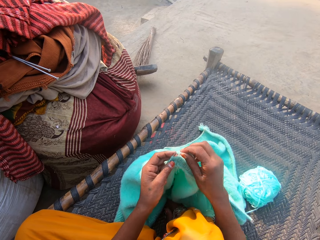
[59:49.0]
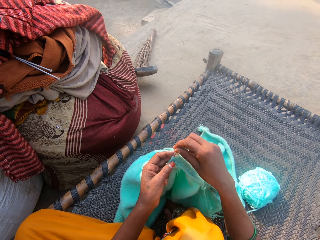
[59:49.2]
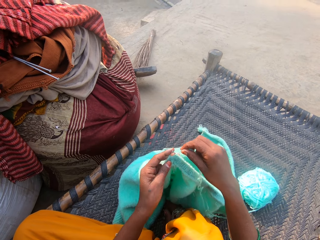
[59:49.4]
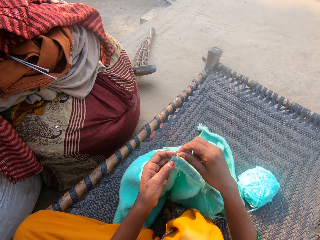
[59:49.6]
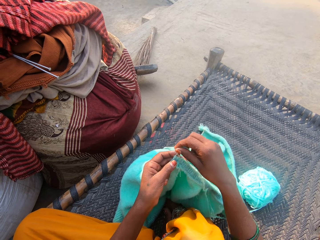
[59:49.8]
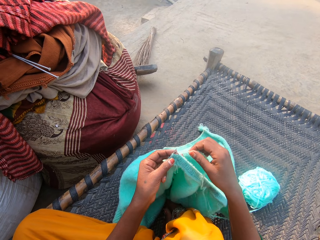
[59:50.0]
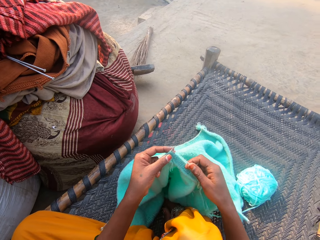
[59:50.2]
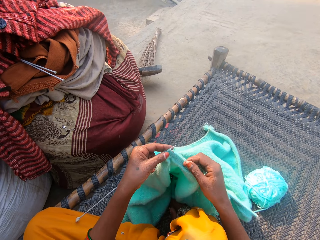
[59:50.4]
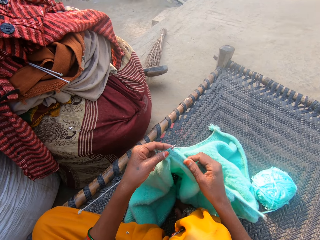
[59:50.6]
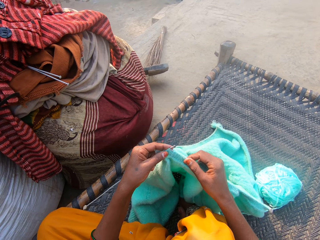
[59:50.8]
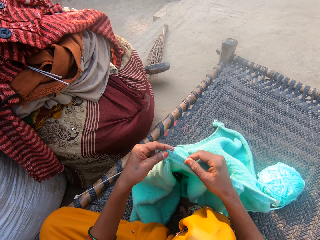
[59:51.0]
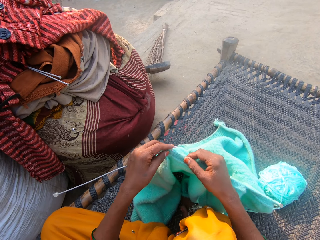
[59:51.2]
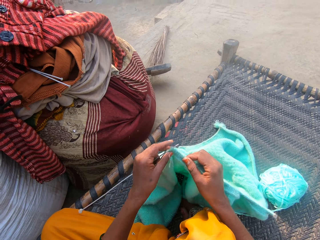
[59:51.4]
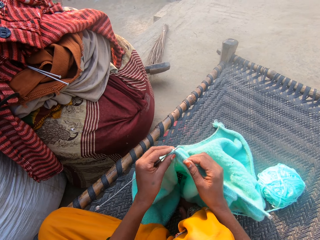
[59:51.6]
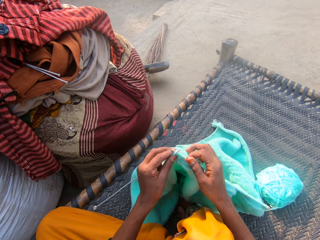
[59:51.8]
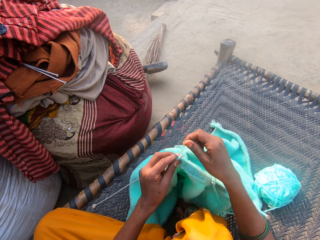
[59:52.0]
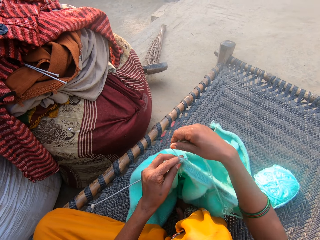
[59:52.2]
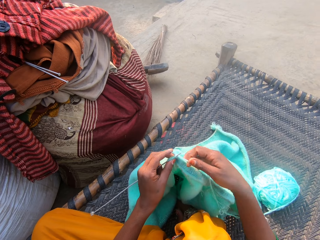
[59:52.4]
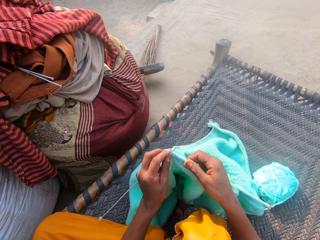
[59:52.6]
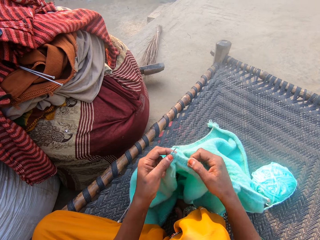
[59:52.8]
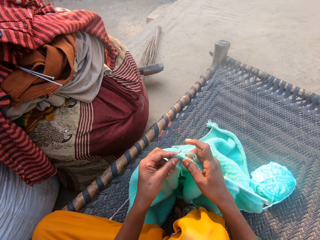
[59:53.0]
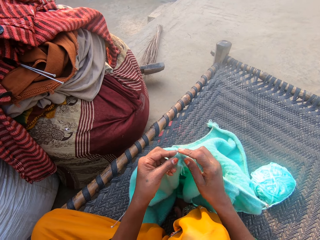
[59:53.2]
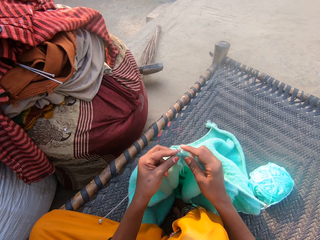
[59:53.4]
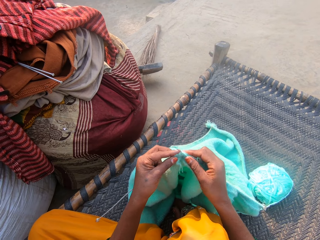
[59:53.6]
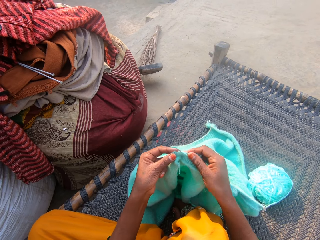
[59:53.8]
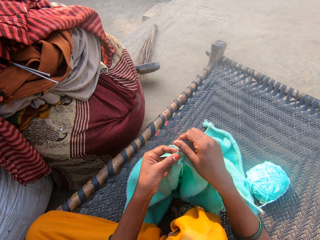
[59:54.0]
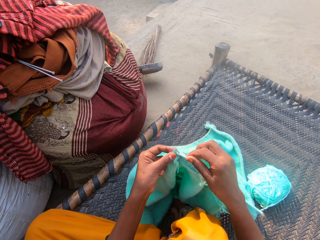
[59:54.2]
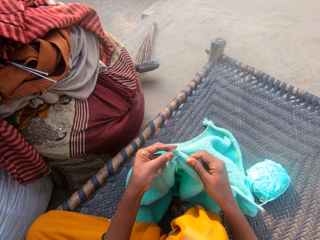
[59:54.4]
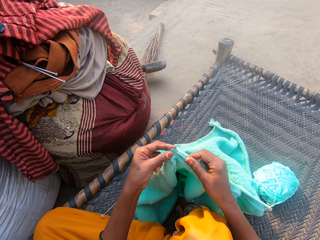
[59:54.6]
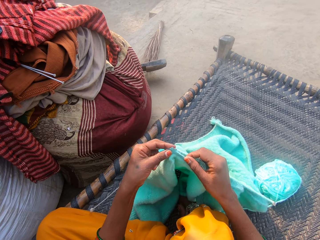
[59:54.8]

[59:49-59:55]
The camera wearer knits the sweater with the pair of needles and the yarn.

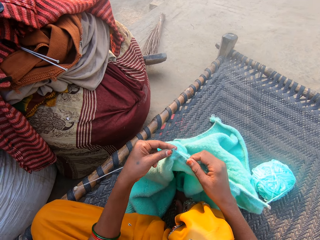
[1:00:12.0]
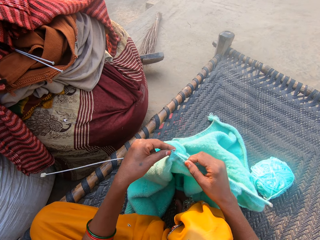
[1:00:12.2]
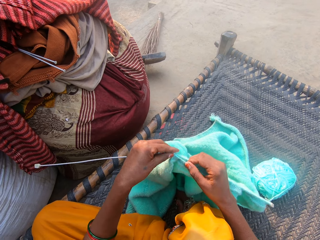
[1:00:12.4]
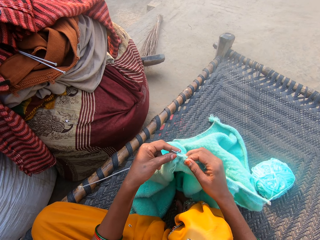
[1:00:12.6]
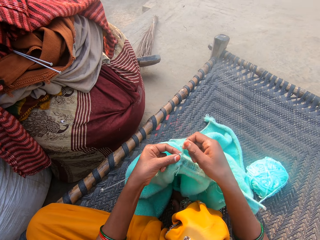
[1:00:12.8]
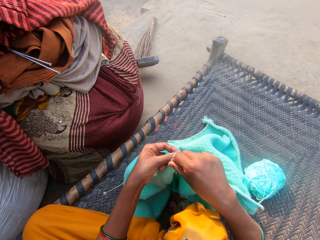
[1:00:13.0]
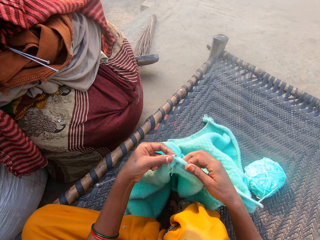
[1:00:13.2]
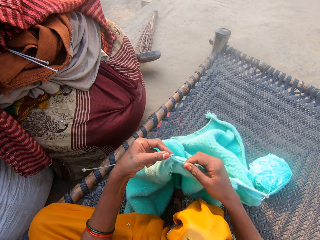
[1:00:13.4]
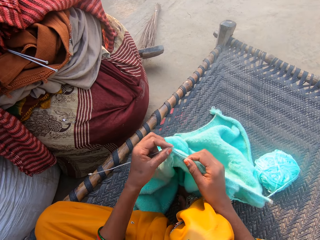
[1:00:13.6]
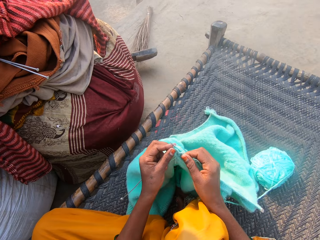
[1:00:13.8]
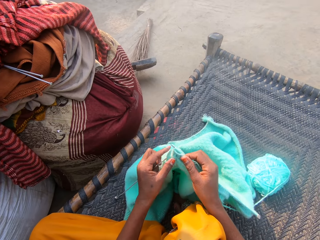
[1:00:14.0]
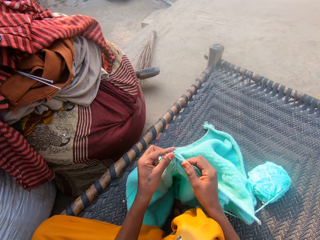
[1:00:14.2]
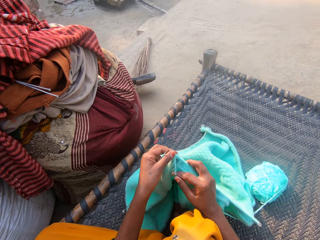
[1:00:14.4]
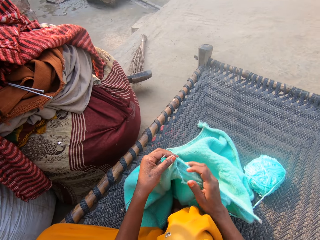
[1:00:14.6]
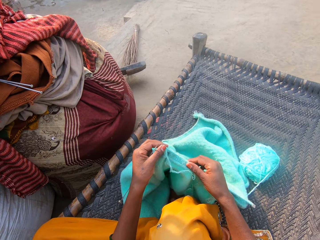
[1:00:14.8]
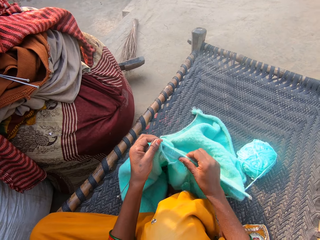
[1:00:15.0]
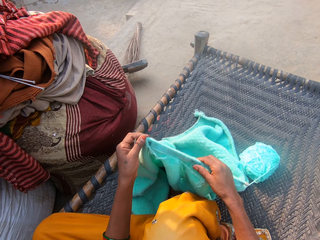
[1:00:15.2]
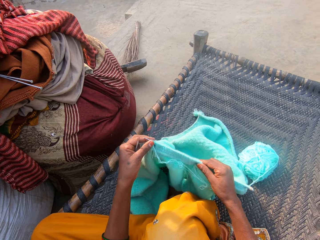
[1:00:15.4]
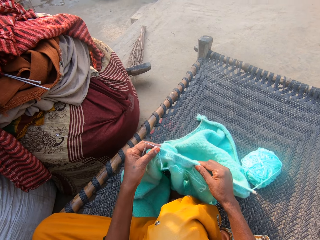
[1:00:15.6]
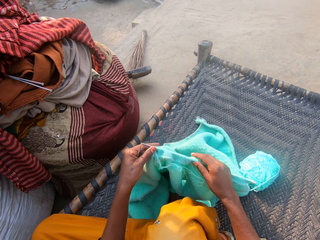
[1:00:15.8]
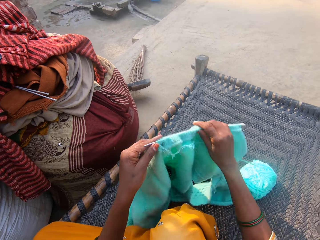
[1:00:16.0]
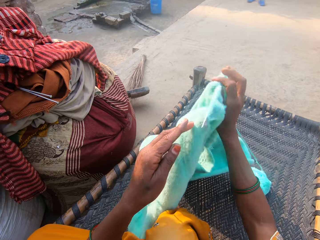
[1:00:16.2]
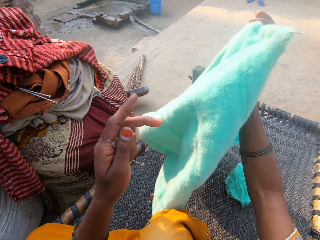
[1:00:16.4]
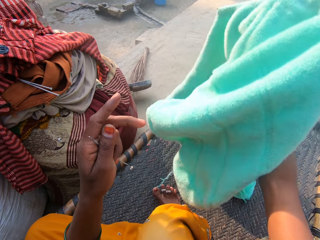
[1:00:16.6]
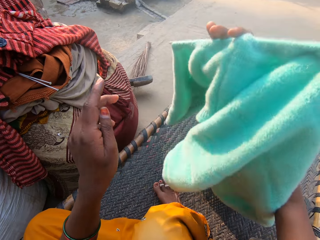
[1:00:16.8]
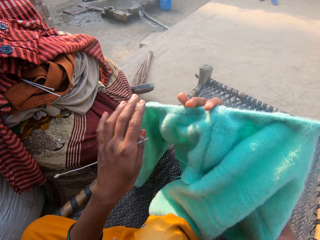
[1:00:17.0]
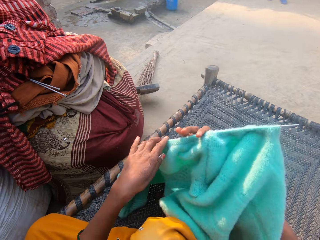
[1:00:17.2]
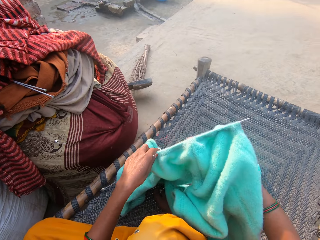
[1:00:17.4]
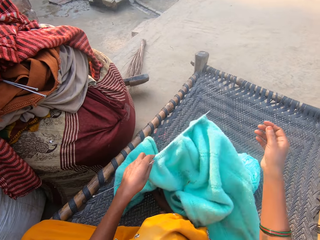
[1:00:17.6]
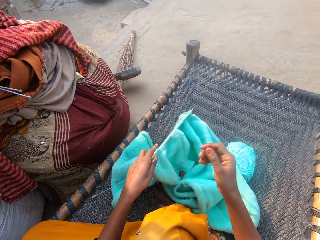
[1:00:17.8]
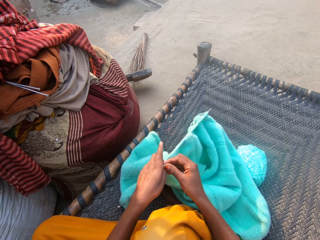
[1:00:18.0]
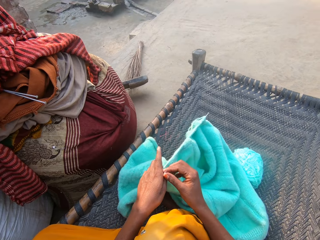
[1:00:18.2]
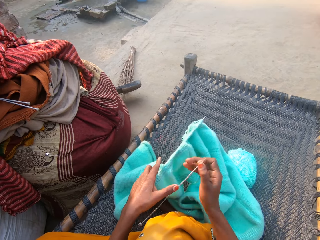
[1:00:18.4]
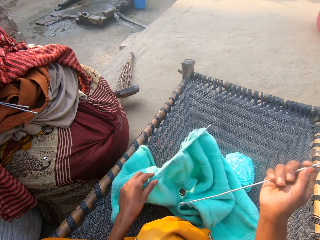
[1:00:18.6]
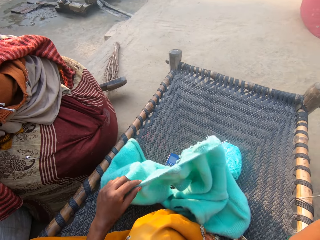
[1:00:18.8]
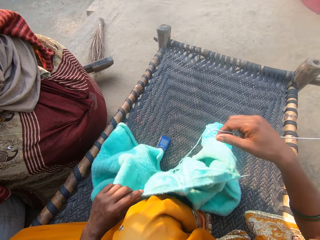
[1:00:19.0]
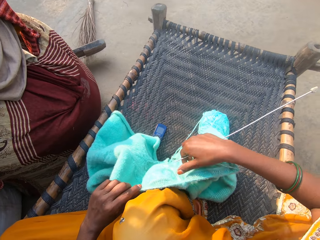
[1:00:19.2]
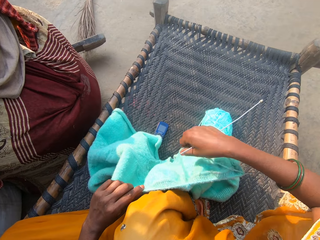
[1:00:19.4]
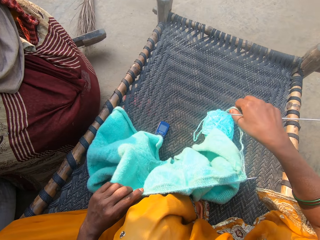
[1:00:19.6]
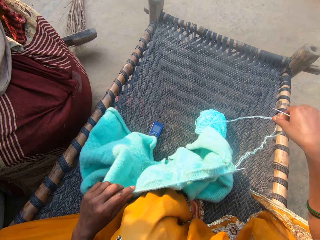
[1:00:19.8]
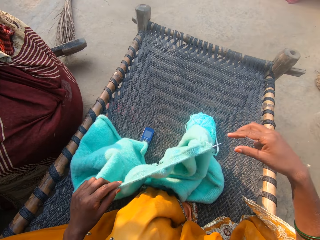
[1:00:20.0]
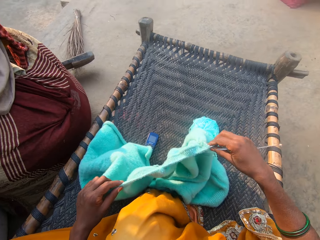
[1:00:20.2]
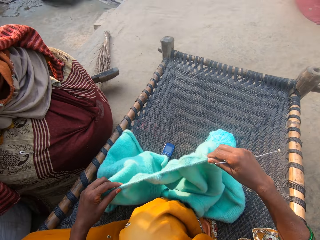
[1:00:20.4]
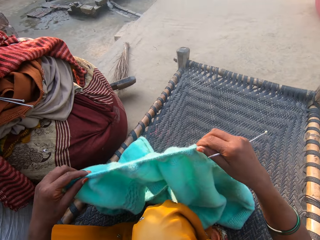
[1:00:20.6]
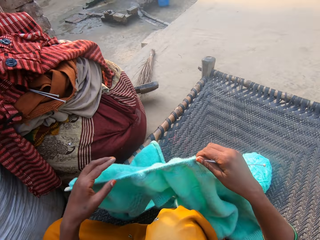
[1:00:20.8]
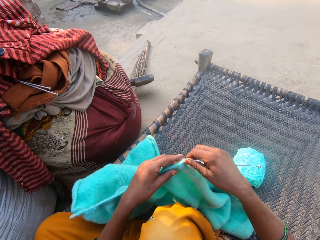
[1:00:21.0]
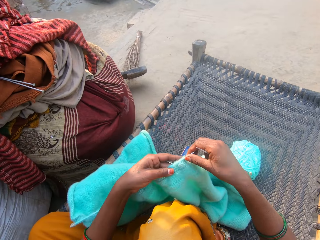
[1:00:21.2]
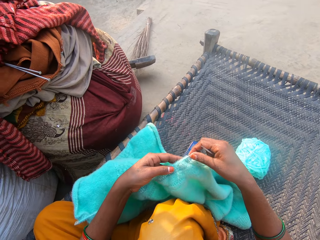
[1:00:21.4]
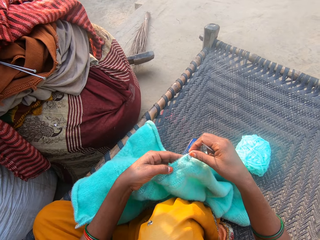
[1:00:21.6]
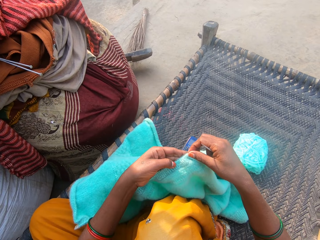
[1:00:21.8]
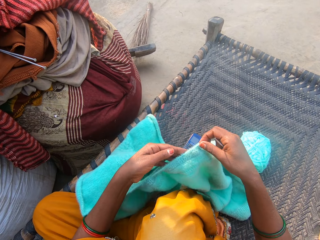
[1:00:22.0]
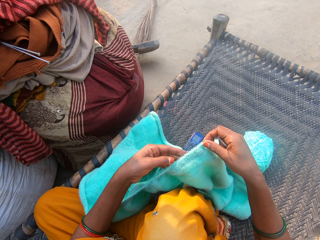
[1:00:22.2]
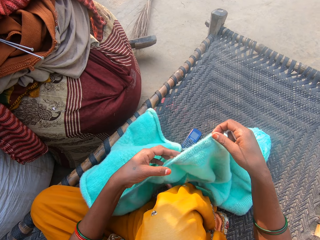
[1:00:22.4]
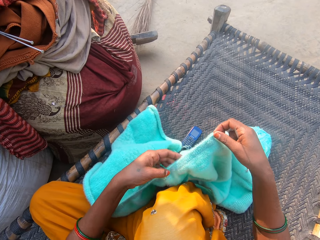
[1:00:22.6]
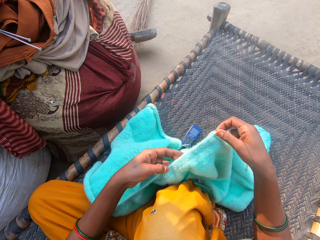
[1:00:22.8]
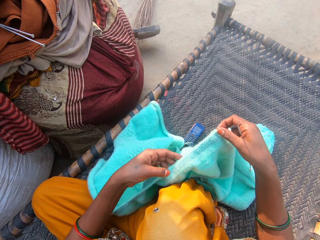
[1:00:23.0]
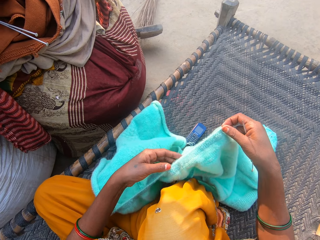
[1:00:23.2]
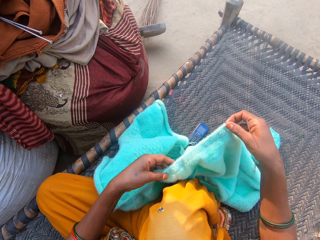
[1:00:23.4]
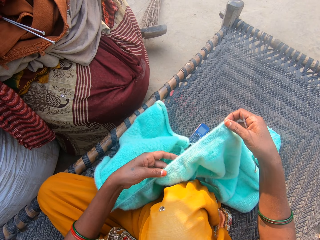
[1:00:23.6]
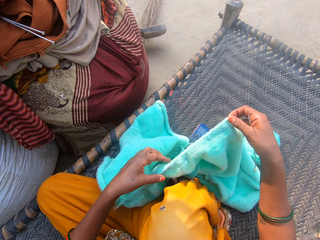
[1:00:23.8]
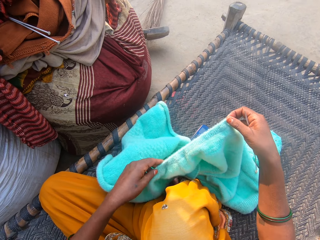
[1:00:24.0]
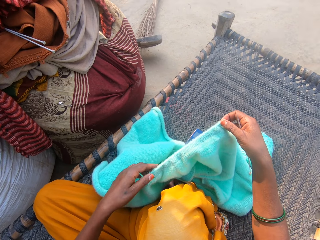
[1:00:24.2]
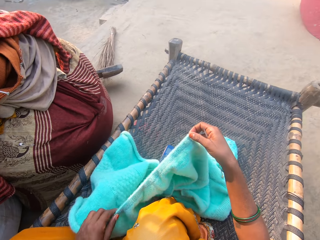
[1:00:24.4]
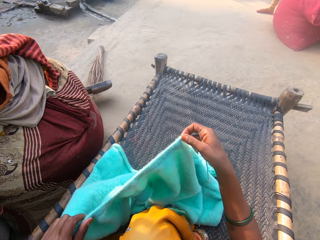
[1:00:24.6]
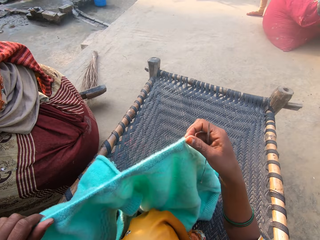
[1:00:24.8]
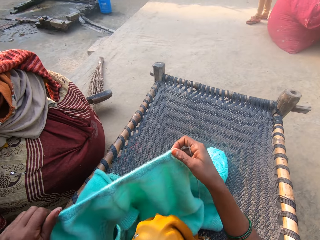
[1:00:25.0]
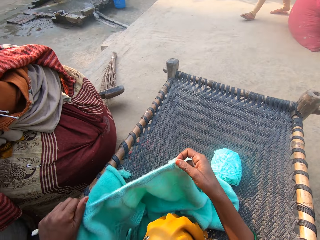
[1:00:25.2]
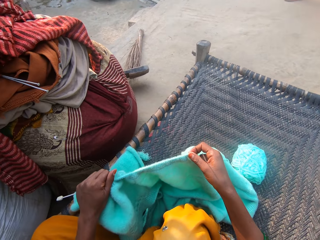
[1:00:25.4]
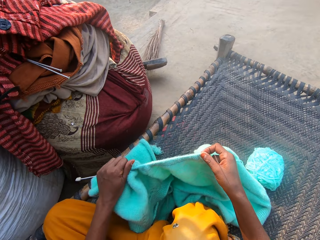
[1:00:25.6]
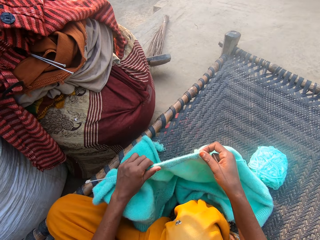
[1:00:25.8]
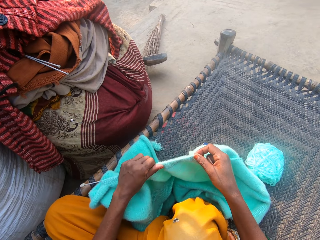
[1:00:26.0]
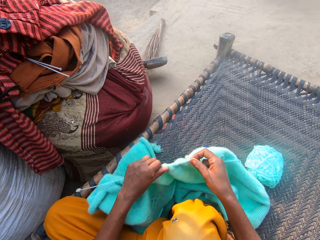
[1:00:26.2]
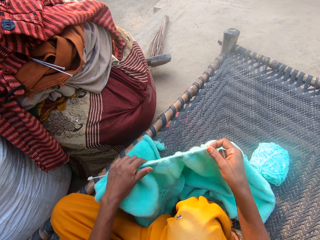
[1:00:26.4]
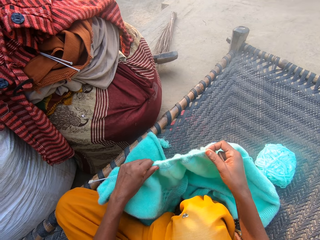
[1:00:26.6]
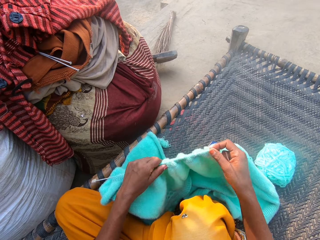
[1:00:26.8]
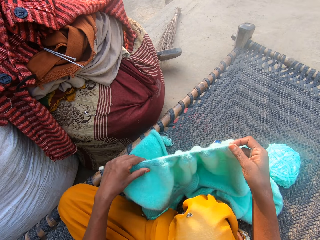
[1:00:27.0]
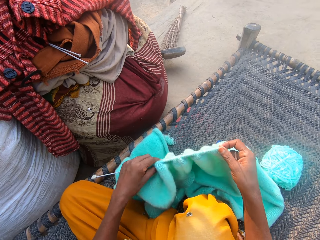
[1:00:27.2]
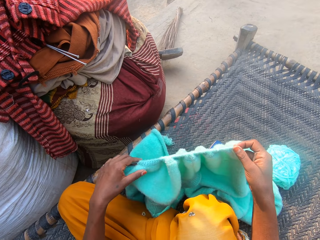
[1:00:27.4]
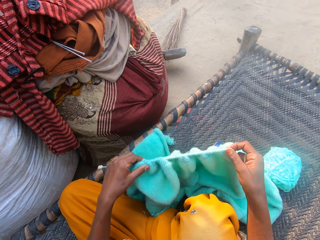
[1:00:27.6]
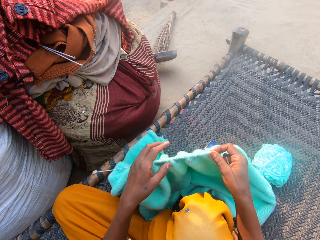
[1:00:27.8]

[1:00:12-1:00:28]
The camera wearer adjusts the sweater on the needles. She pushes the knitted wool towards her left hand. She turns the sweater around and lifts up the knitted wool. She places the knitted wool on her left hand and places one of the knitting needles on her right hand. She frees up yarn on the sweater. She pulls the wool away from the knitted wool. She holds the knitted wool with both her hands and moves the knitted wool towards her left. She pushes a part of the knitted wool towards her. She adjusts the sweater on the needle. She picks up the knitted wool. The woman walks to another part of the yard. The camera wearer pushes the knitted wool towards her right hand.
